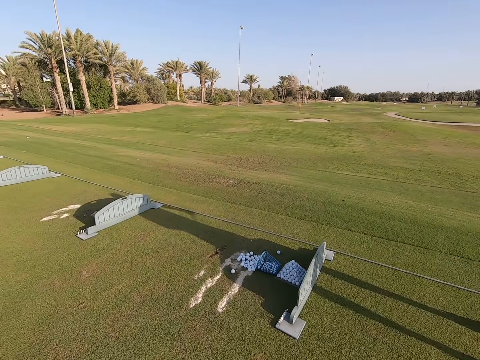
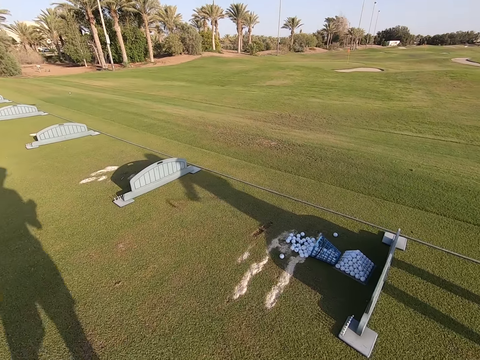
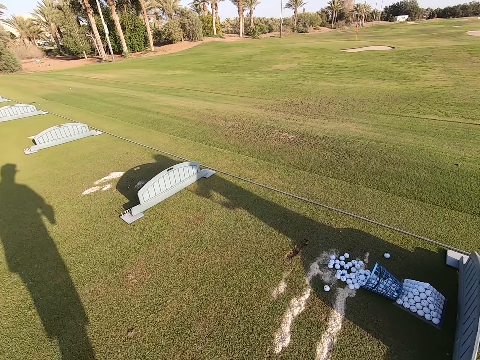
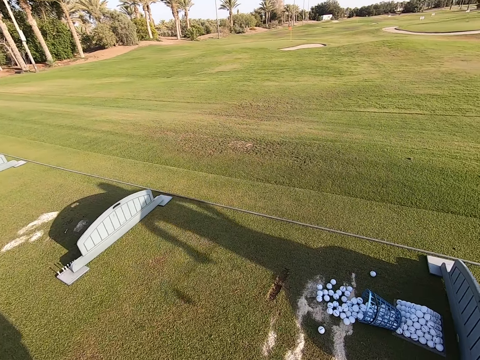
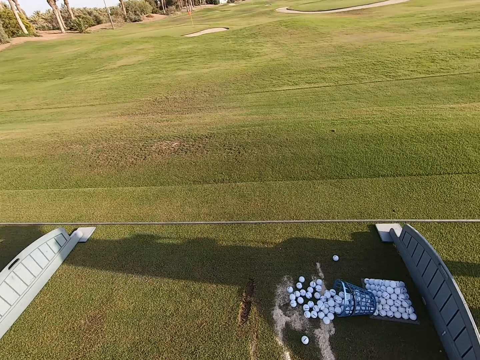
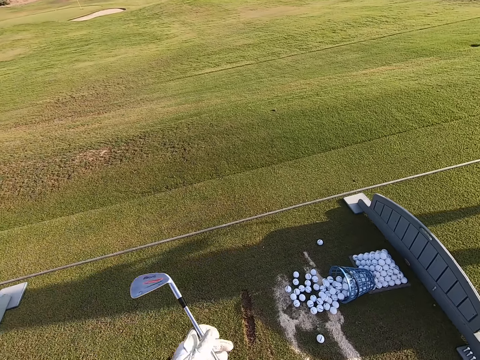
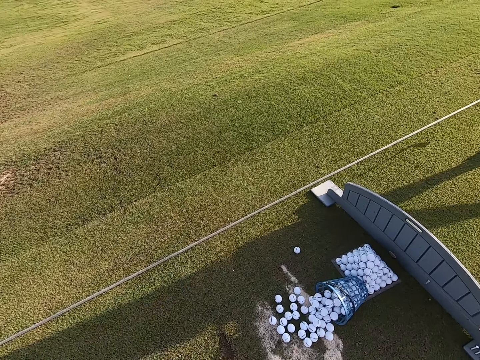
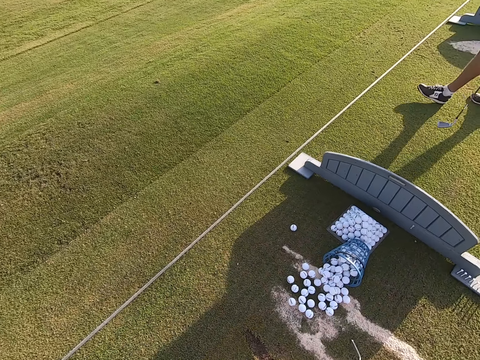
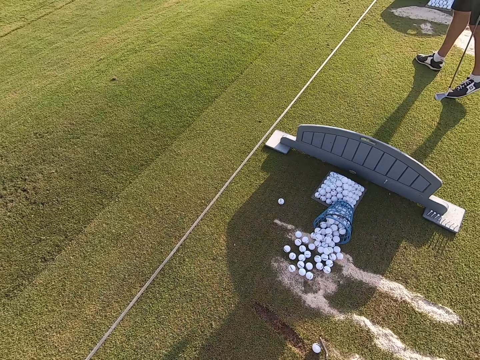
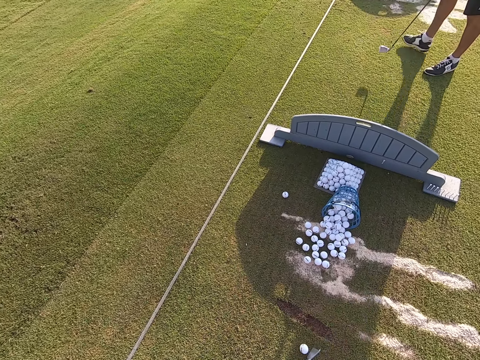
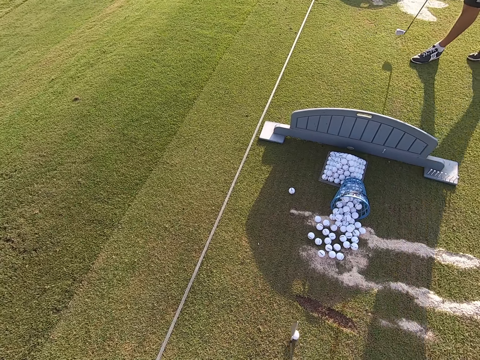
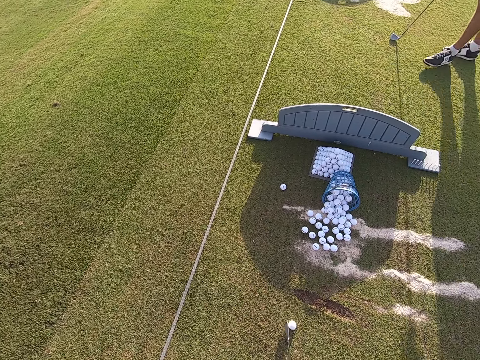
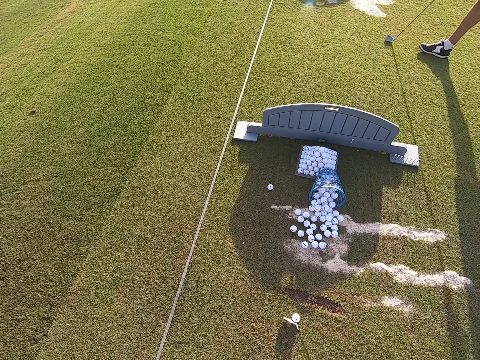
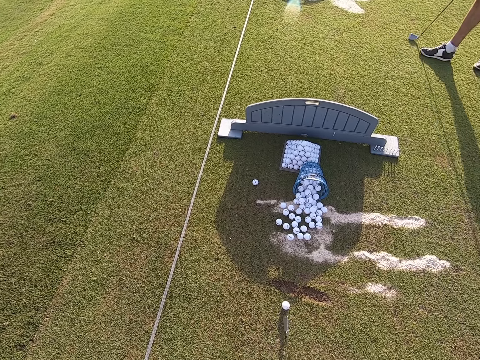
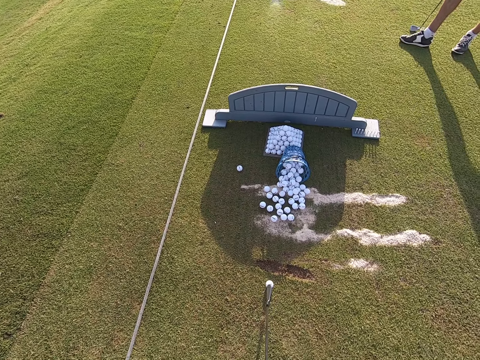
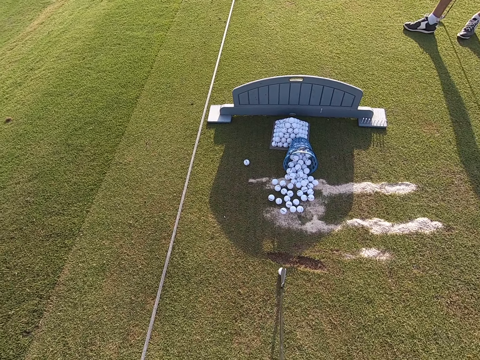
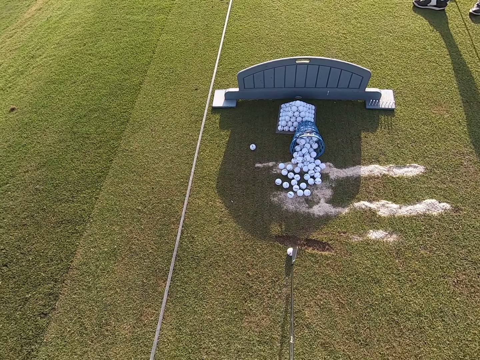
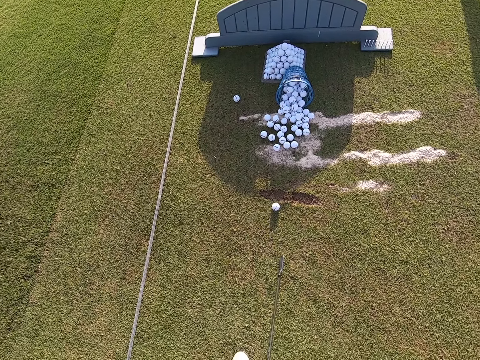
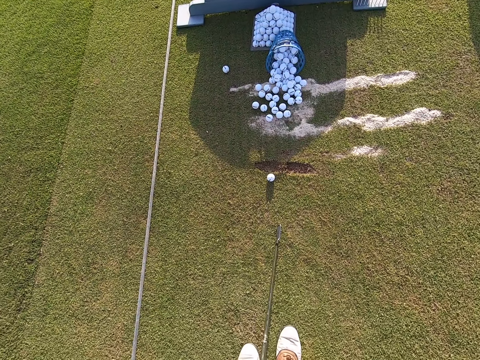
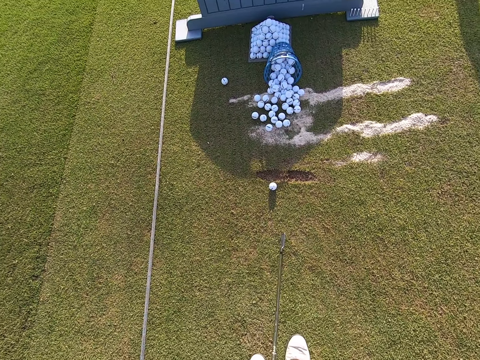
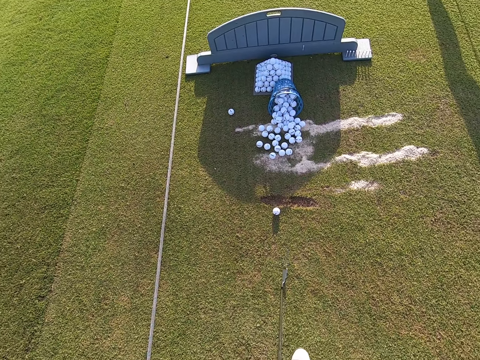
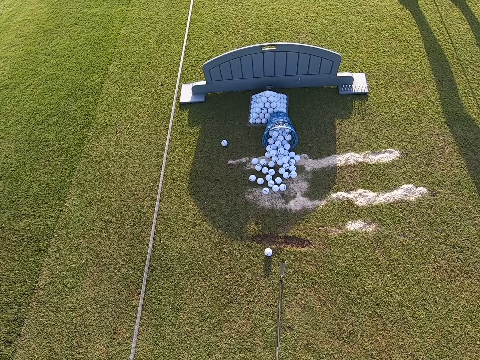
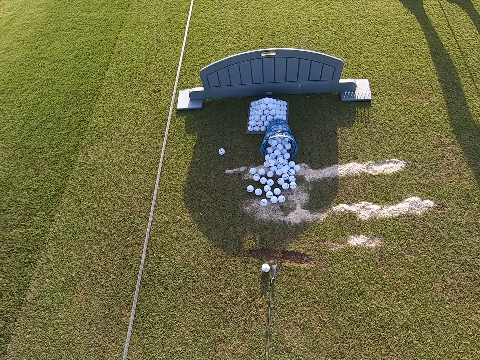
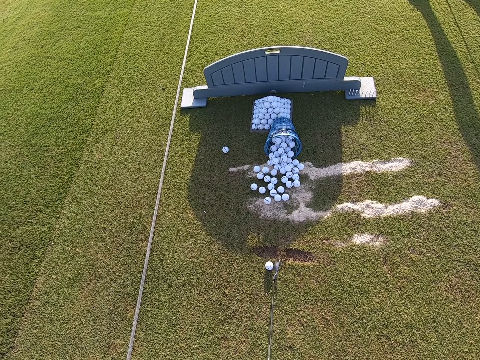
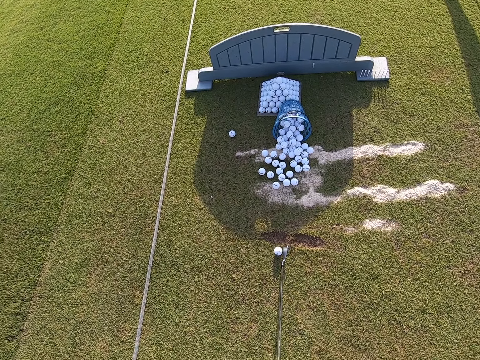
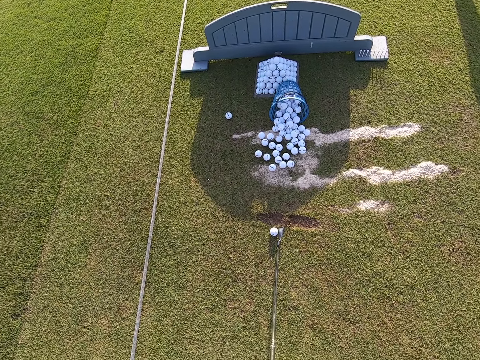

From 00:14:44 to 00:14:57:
The camera wearer walks around. They pick a ball with the golf stick on the ground. A person moves the legs back. The camera wearer nips the golf ball on the ground with the golf stick.

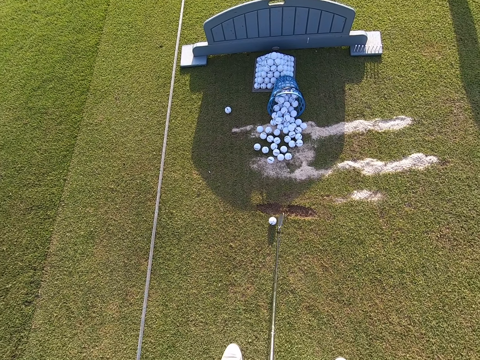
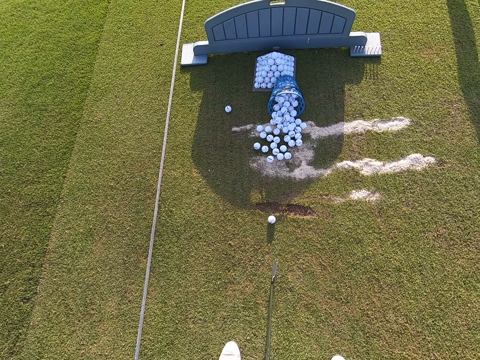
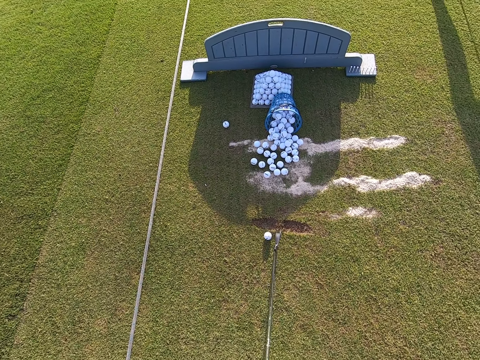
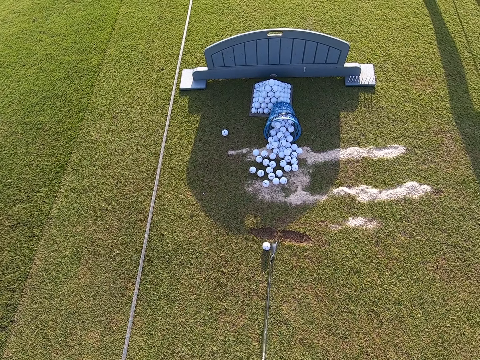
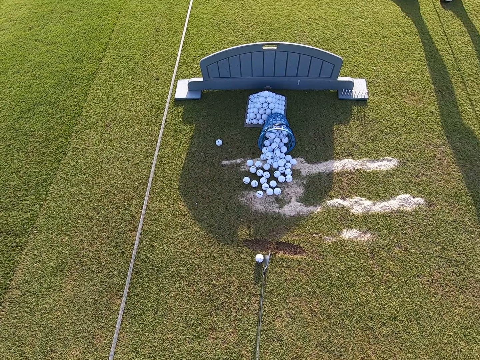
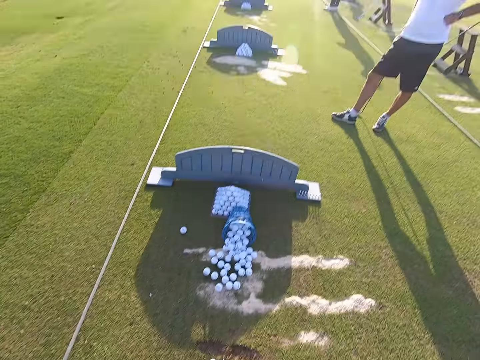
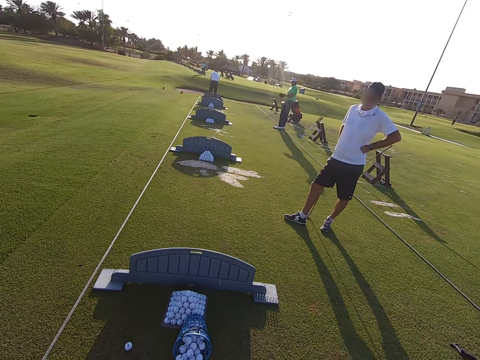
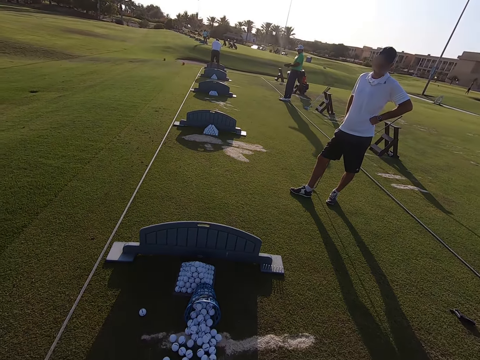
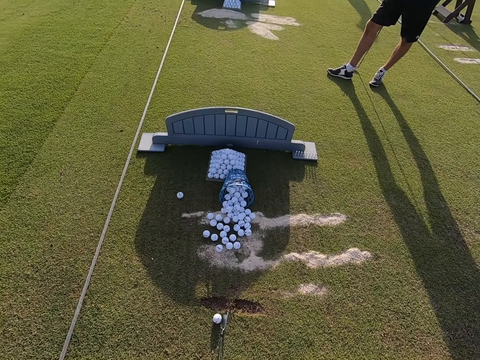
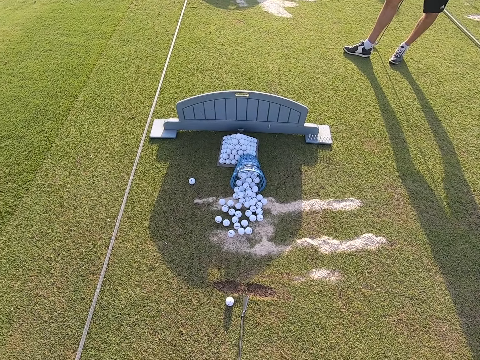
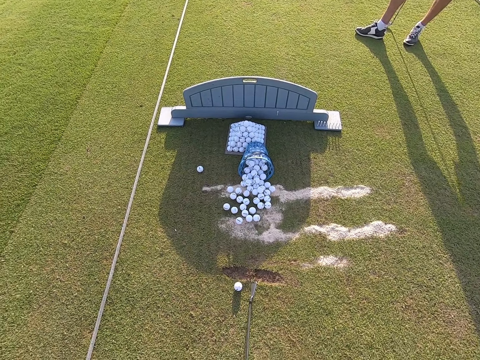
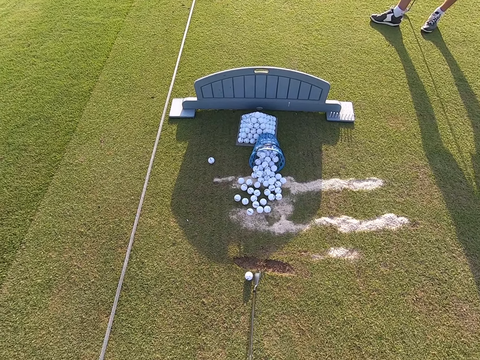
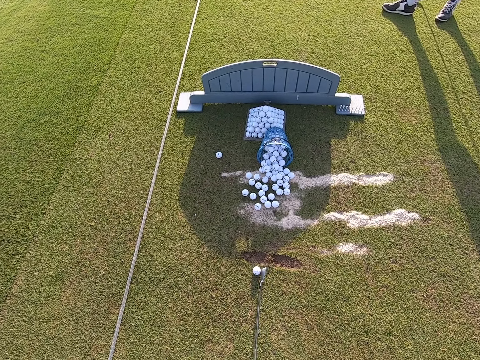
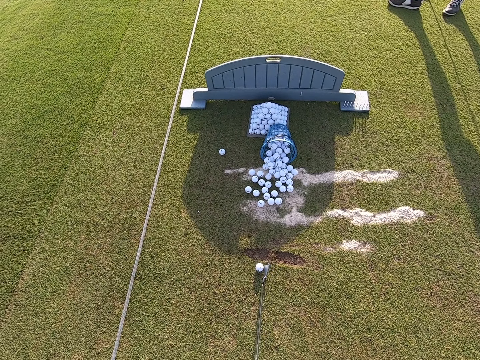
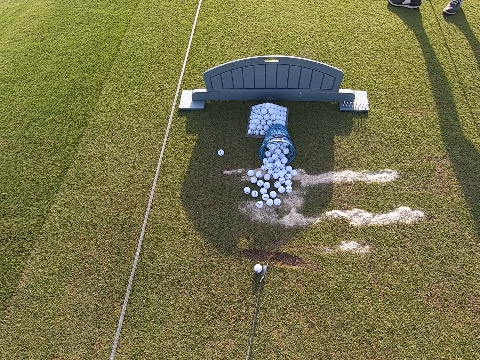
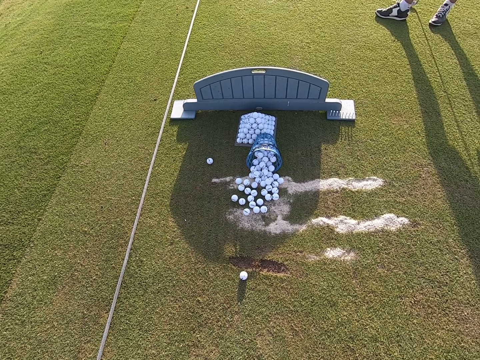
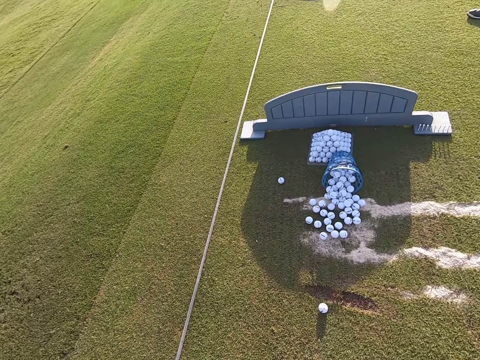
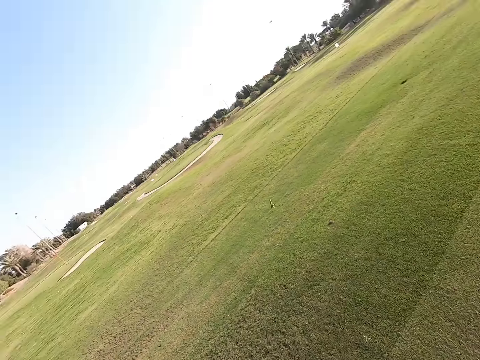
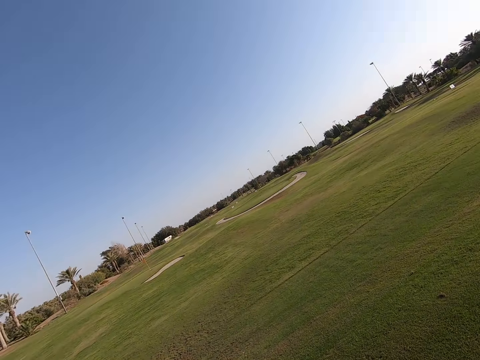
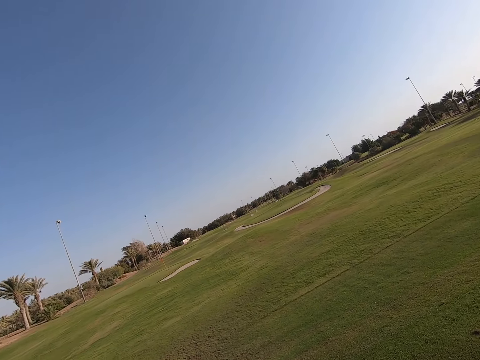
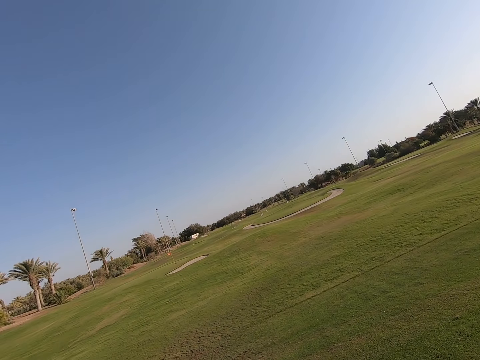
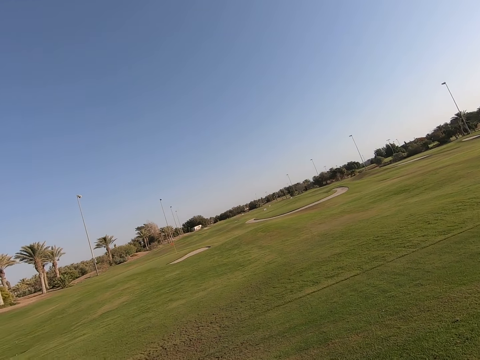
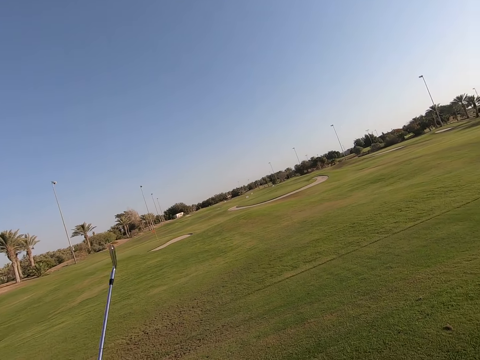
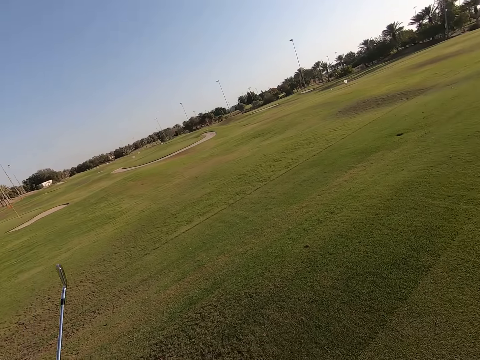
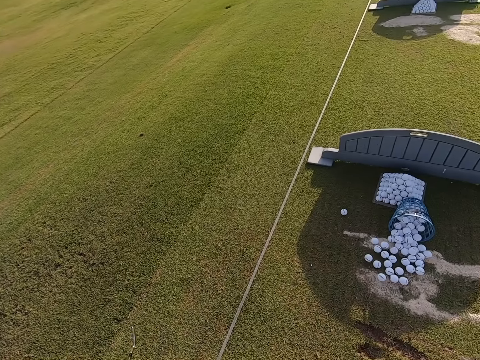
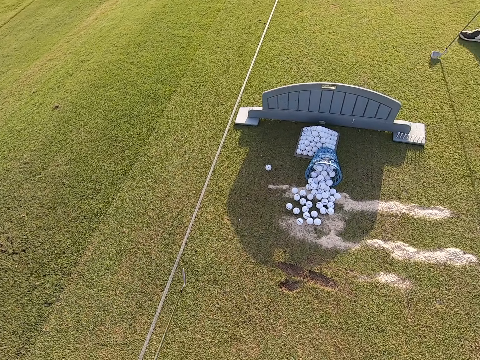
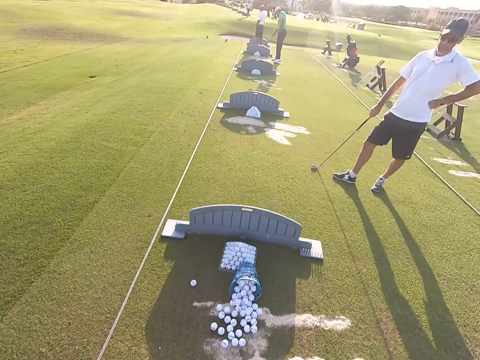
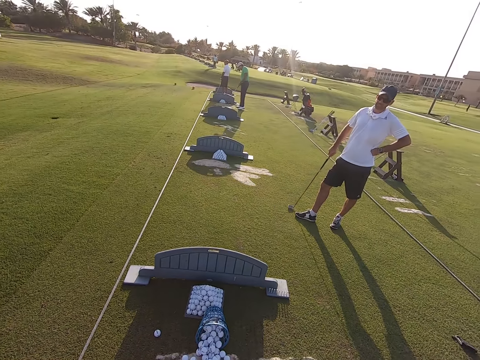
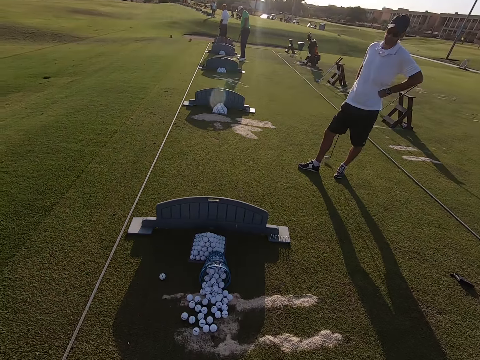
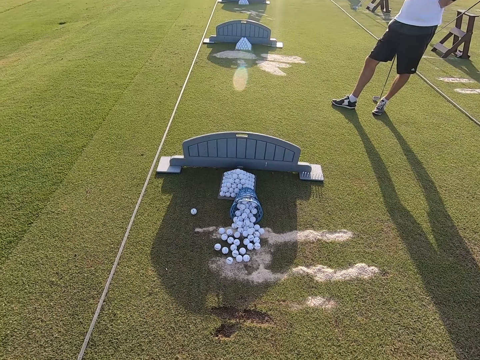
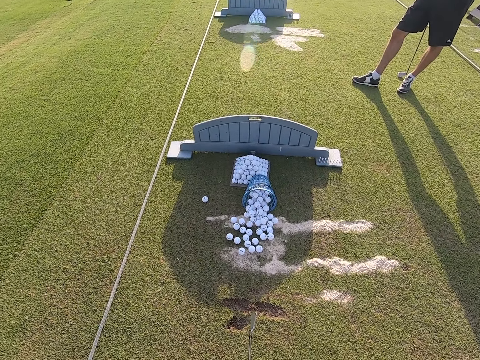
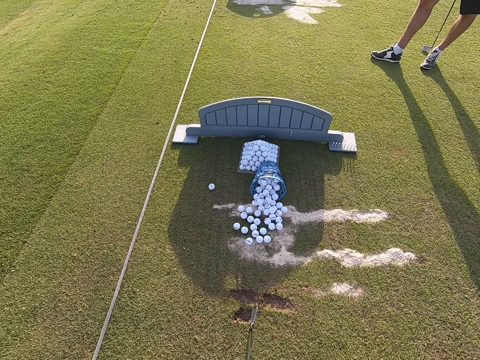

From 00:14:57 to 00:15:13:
A person and another person stand up on the ground. The camera wearer hits the golf ball. They play the game. They stare around.
